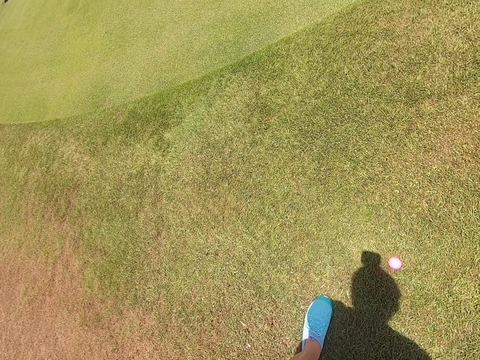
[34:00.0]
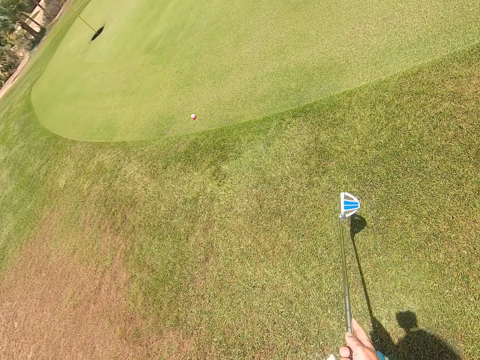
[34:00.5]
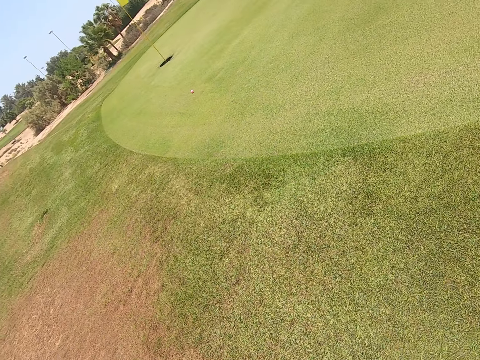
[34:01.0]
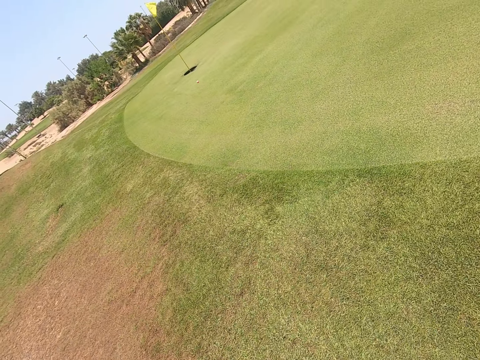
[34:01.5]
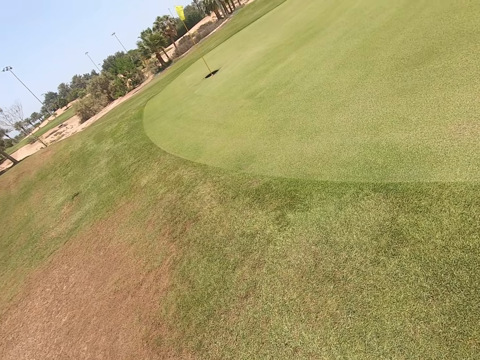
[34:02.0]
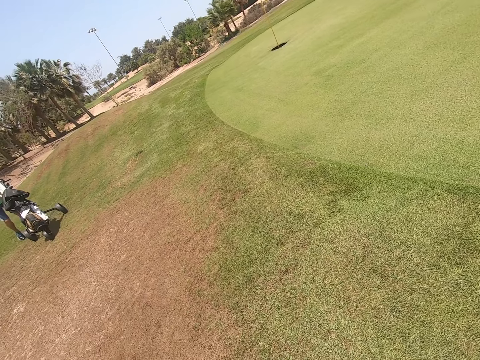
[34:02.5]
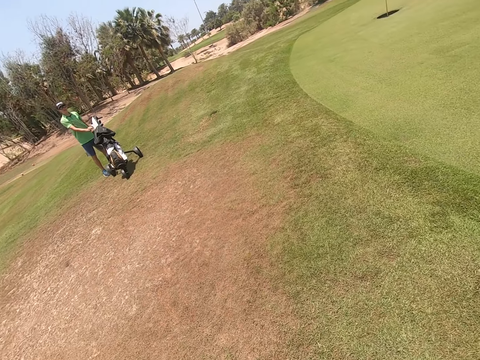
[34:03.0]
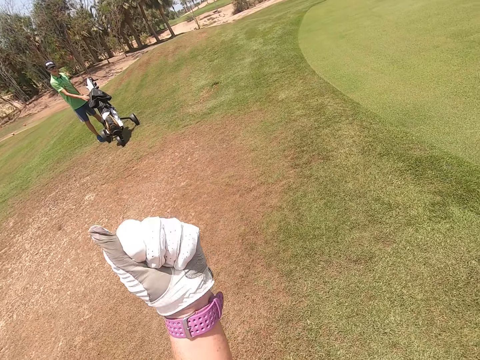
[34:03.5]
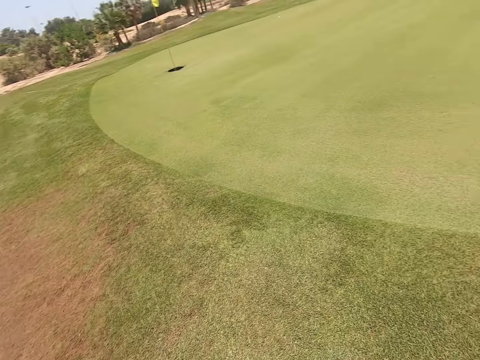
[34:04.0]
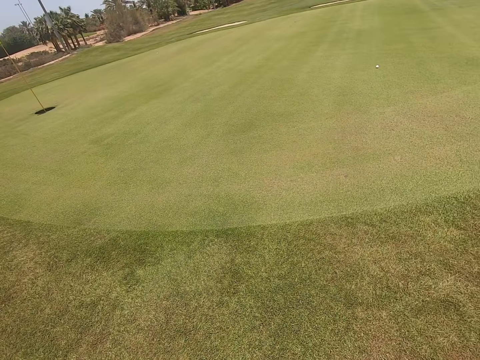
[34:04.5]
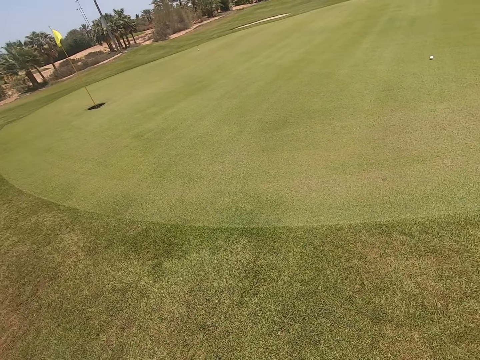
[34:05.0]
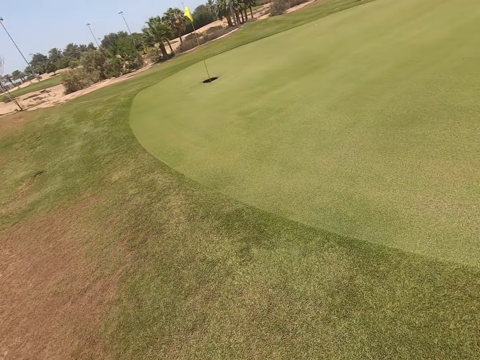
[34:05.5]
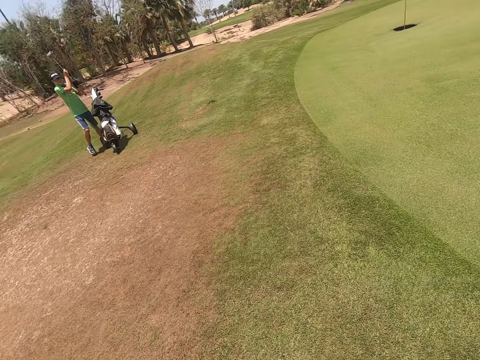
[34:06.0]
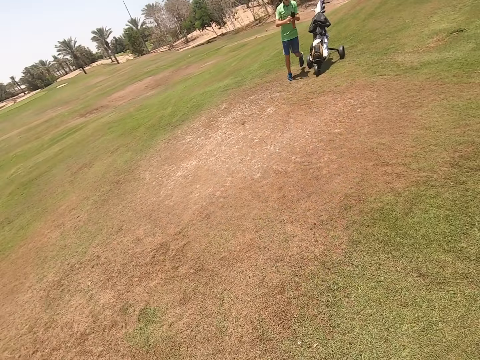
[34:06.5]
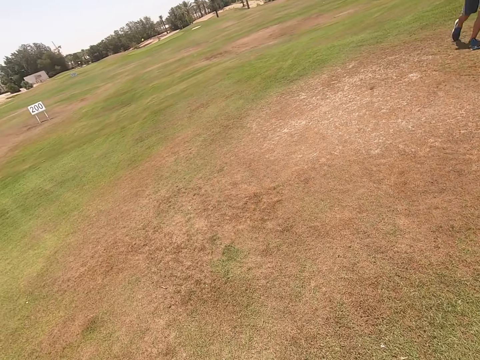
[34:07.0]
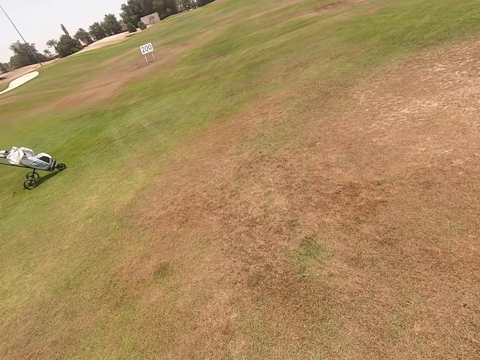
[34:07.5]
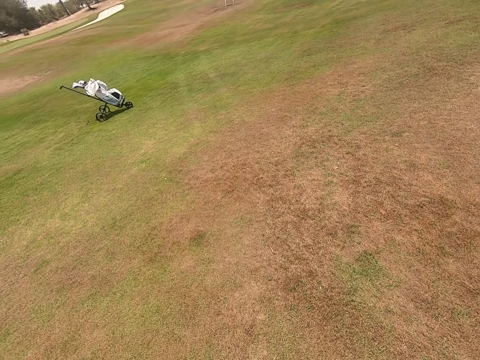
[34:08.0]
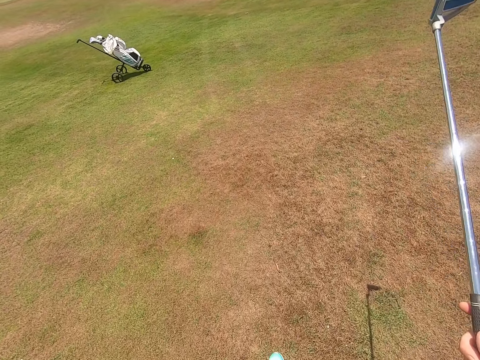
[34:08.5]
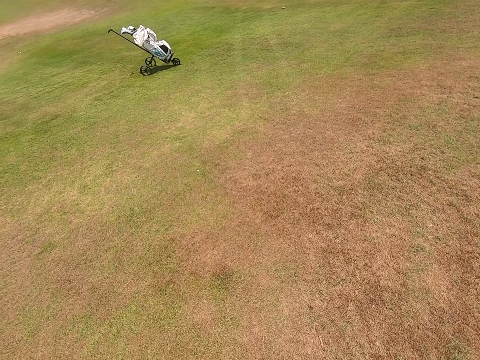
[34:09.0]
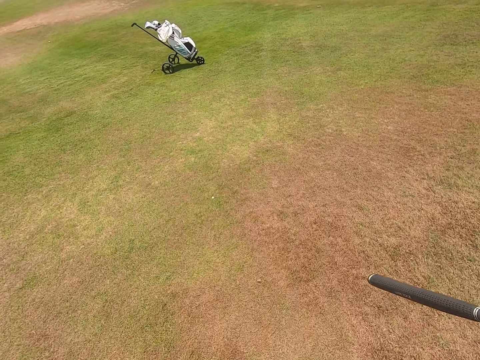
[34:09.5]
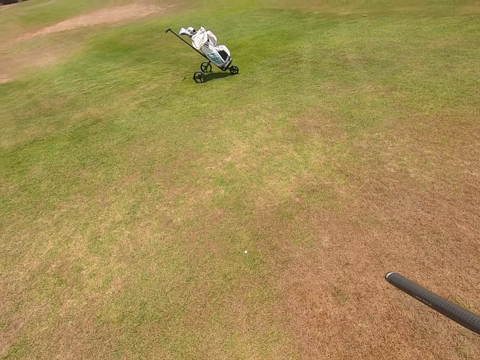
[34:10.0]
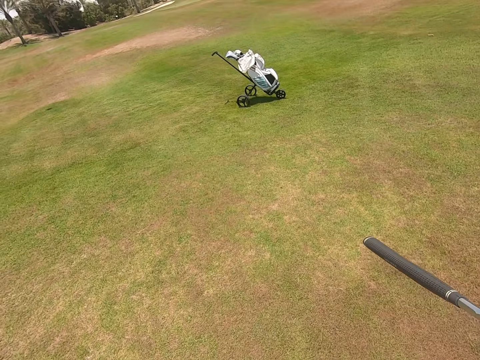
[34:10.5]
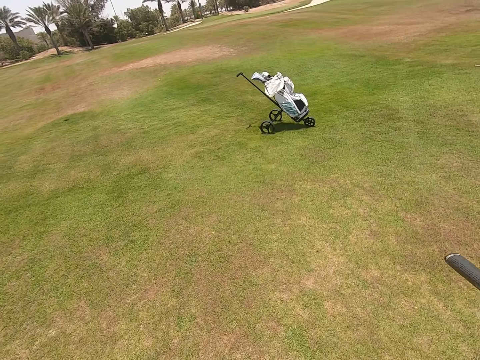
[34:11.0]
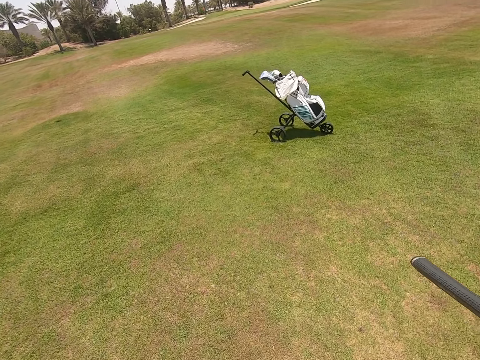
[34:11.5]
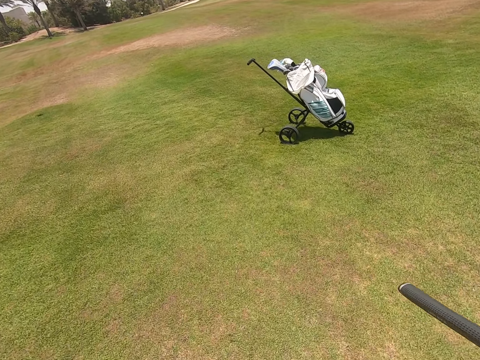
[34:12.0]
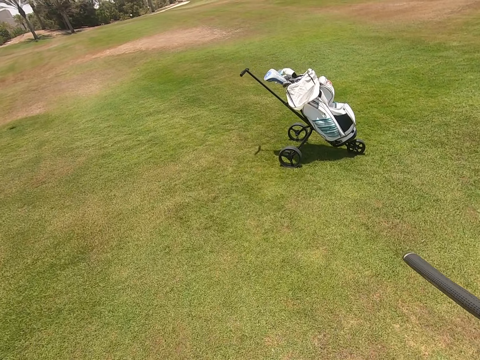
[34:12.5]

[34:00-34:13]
The camera wearer hits the golf. They raise a hand. They walk on the field.

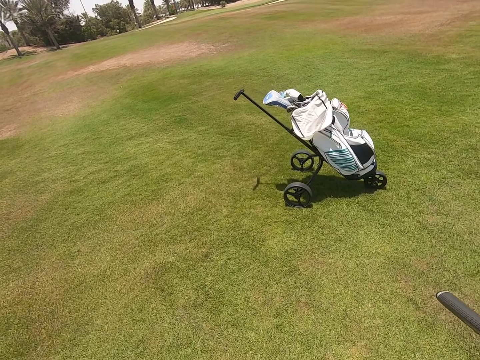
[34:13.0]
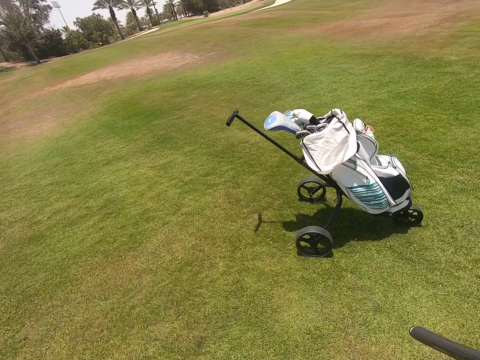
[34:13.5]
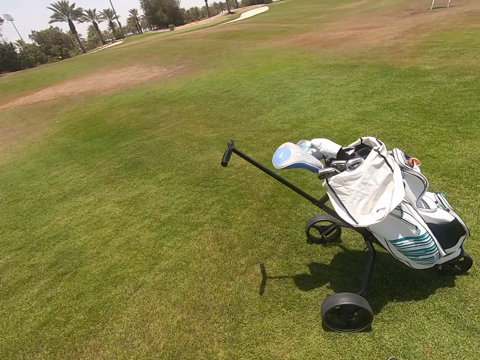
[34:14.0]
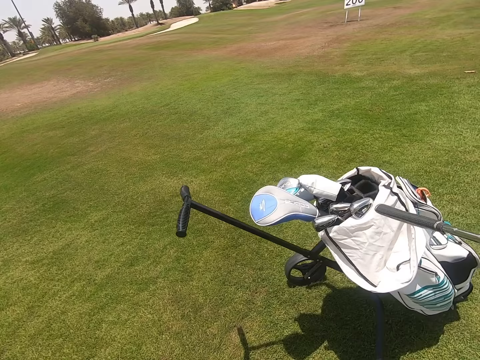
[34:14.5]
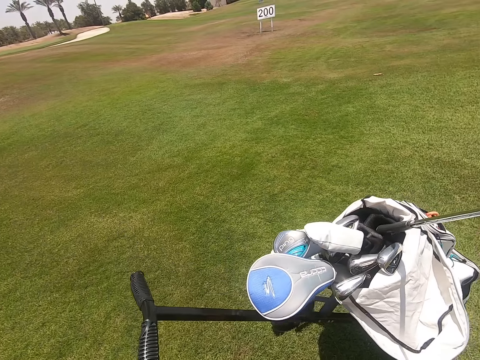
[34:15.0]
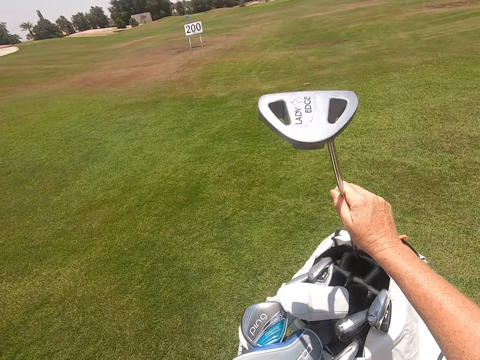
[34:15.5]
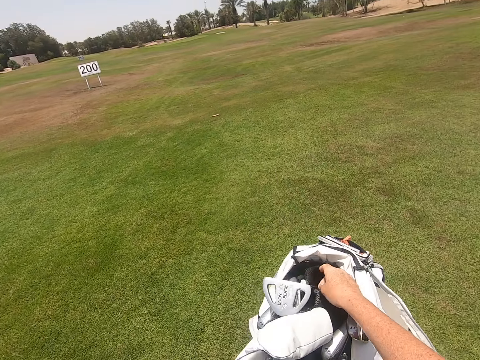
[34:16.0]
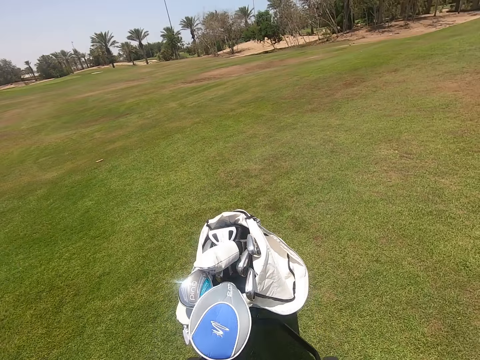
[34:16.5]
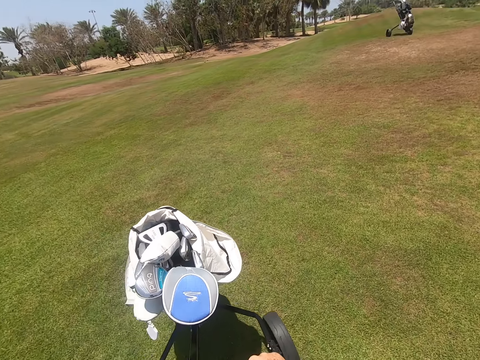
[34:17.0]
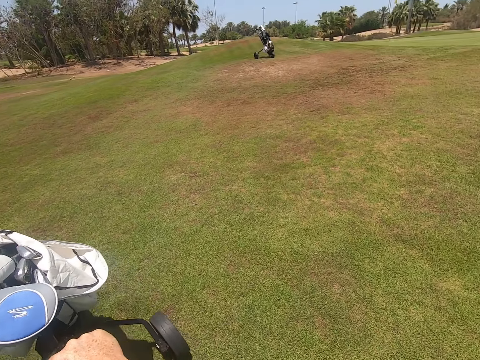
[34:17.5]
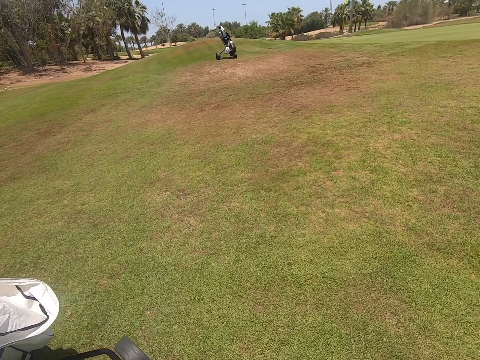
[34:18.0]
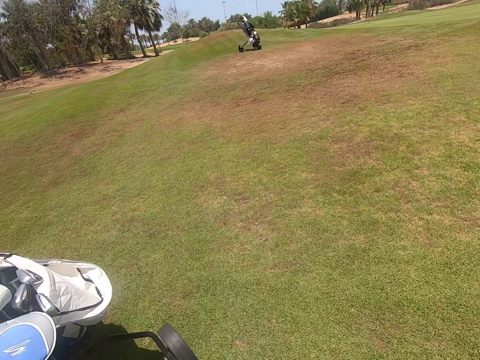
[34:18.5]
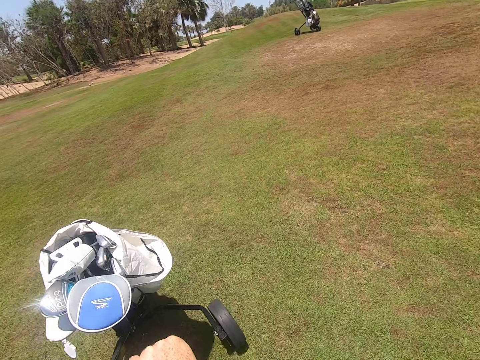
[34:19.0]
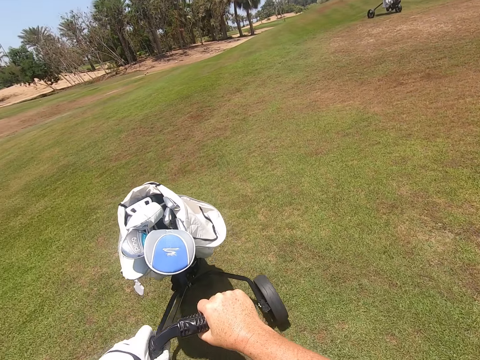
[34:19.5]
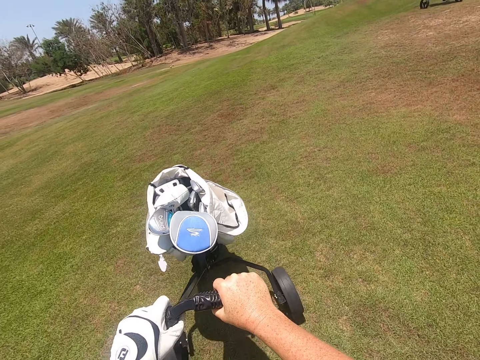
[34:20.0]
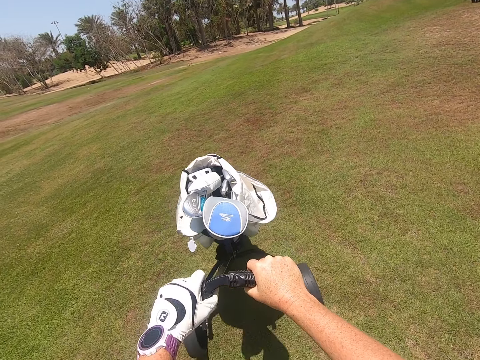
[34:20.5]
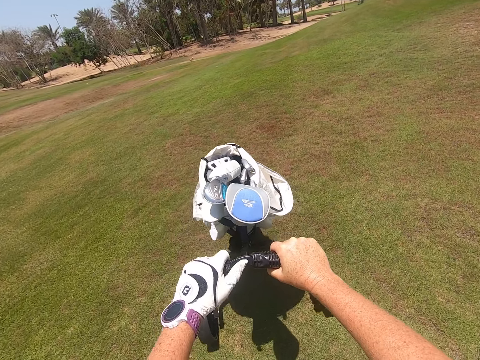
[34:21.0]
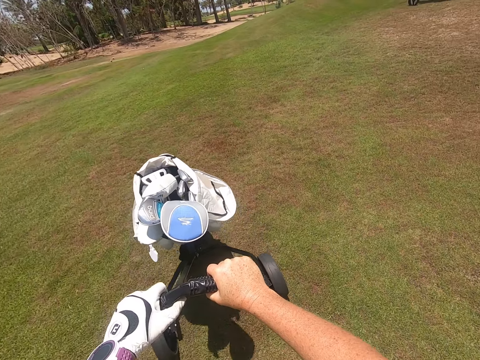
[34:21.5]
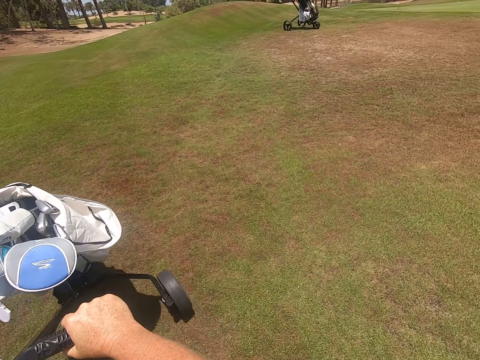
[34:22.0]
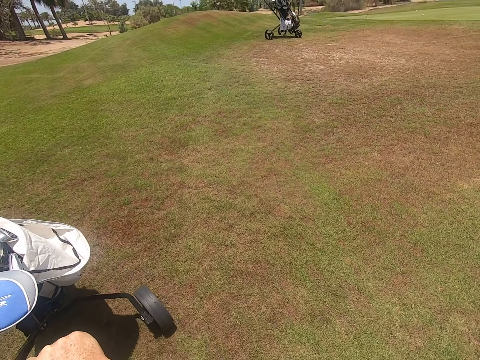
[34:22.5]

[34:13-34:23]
The camera wearer puts the golf club in the golf bag. They push the golf cart.

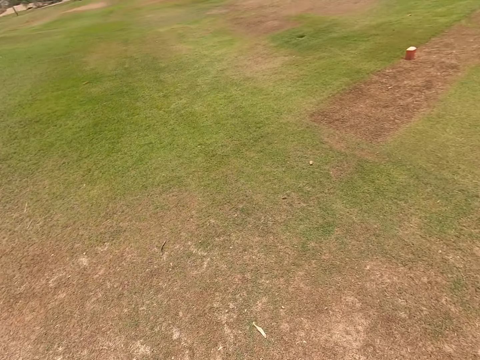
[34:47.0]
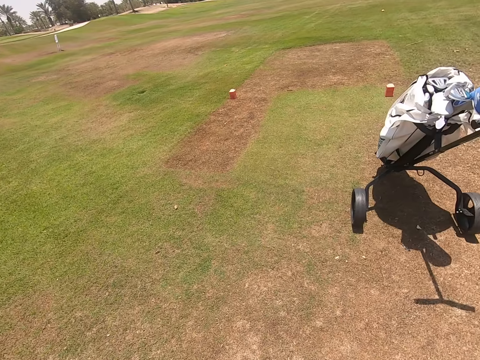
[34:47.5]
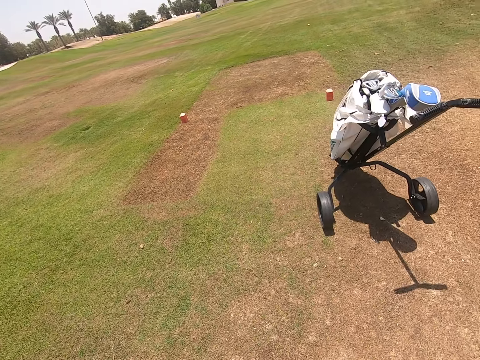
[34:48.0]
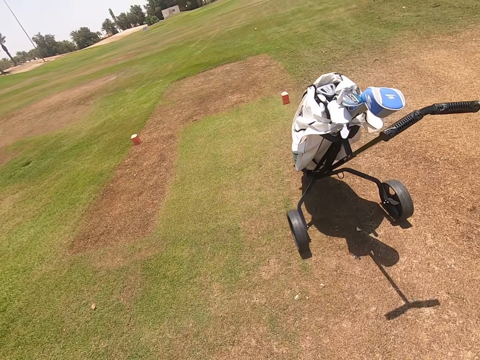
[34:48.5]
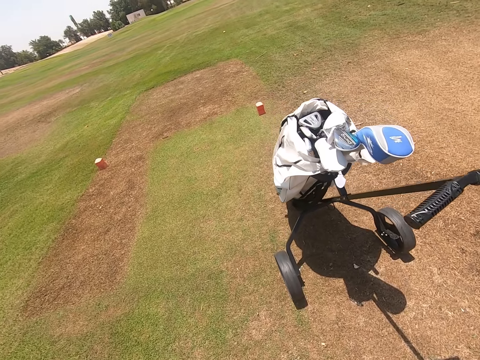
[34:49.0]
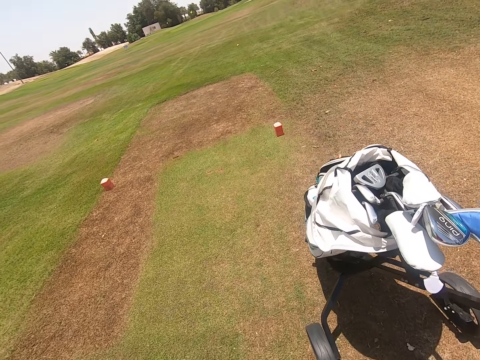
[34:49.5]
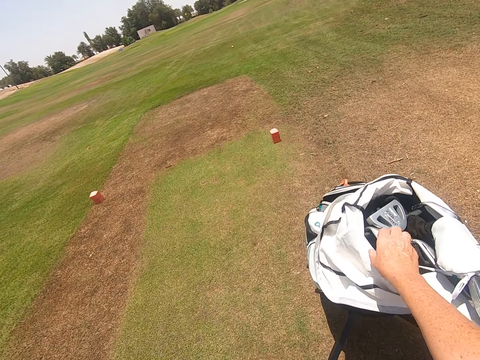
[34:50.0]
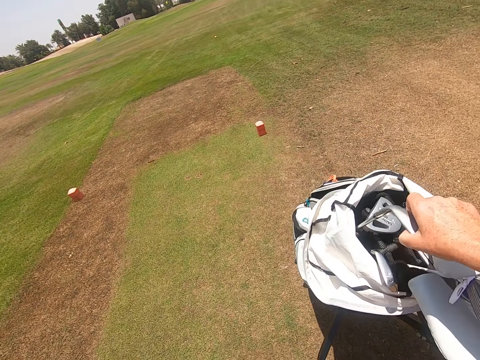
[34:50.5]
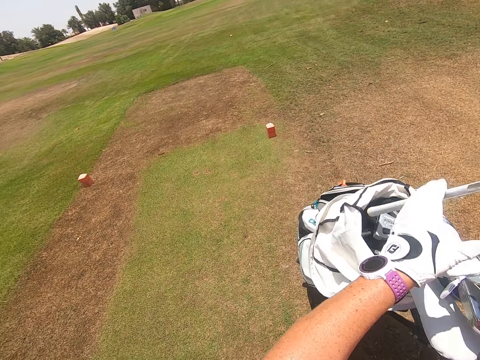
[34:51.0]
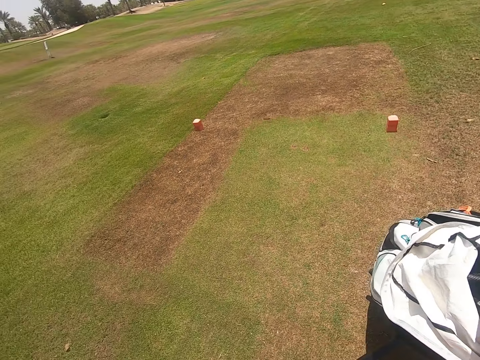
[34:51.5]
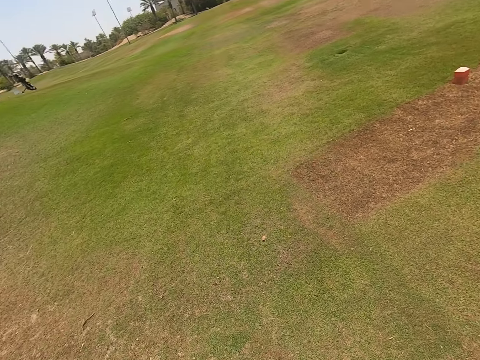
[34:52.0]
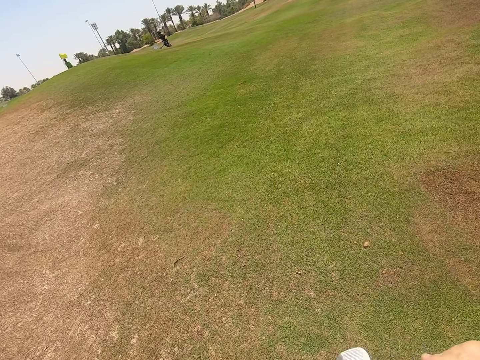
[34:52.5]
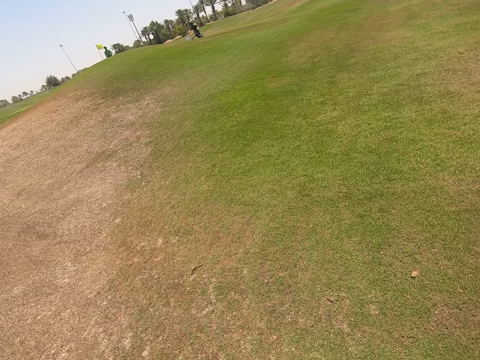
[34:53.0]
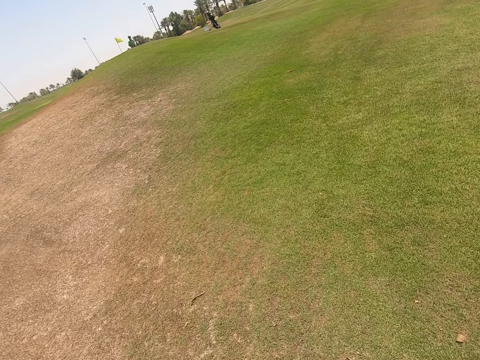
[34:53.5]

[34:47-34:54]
The camera wearer stops the golf trolley. They take the hockey stick from the golf trolley. They stare at the golf field.
